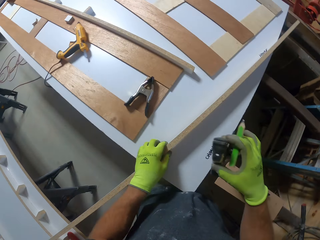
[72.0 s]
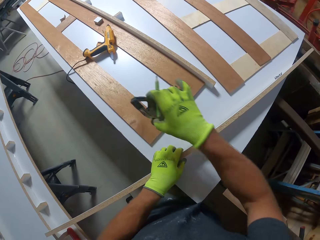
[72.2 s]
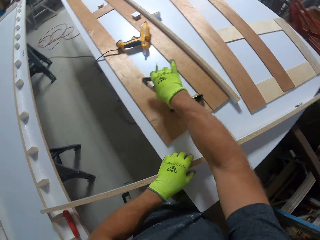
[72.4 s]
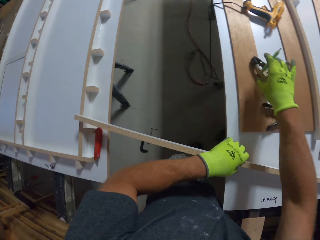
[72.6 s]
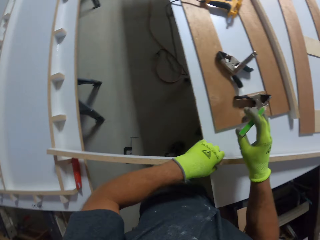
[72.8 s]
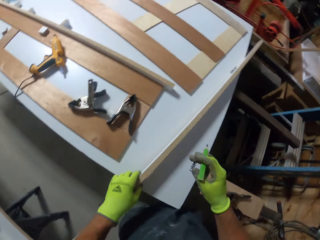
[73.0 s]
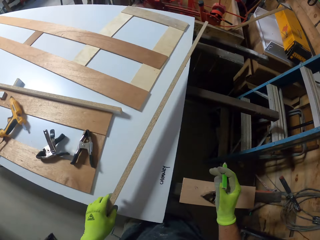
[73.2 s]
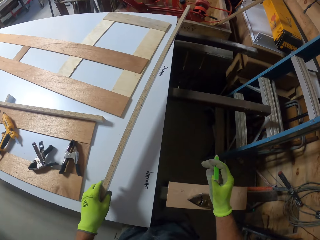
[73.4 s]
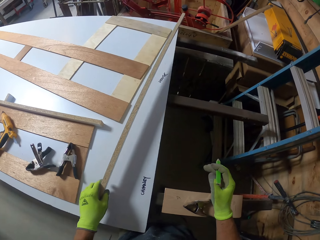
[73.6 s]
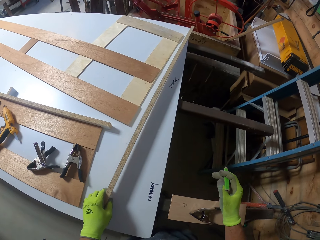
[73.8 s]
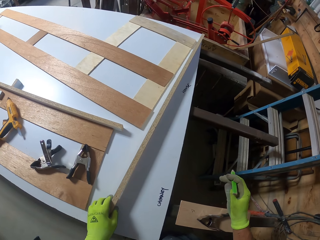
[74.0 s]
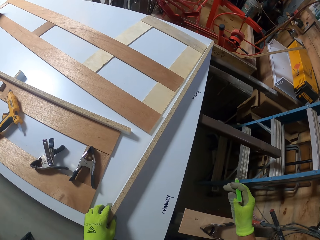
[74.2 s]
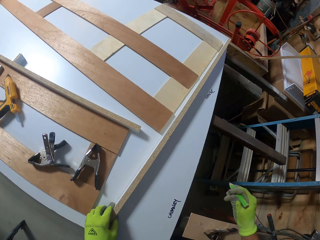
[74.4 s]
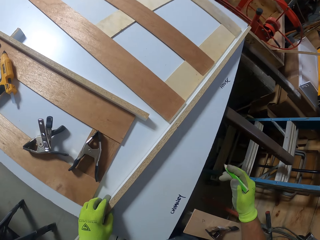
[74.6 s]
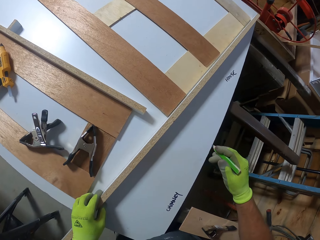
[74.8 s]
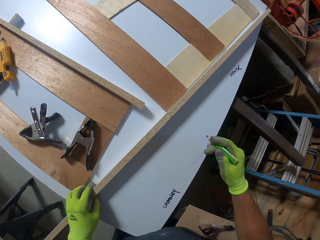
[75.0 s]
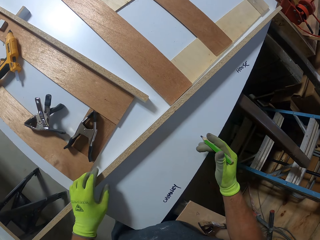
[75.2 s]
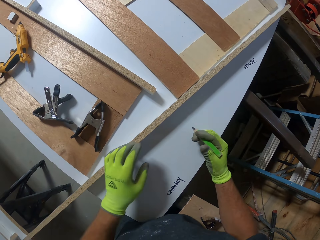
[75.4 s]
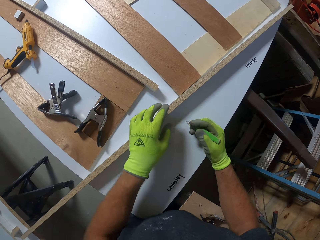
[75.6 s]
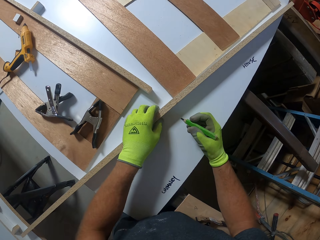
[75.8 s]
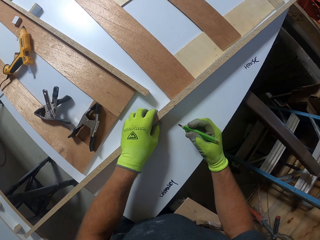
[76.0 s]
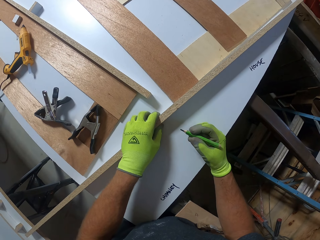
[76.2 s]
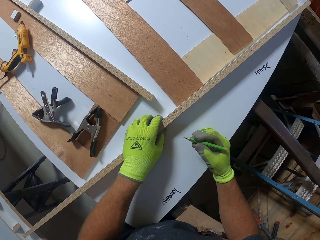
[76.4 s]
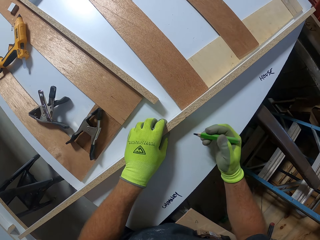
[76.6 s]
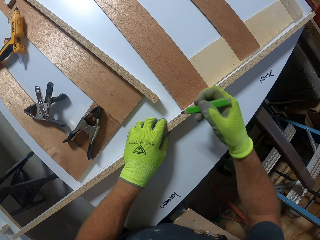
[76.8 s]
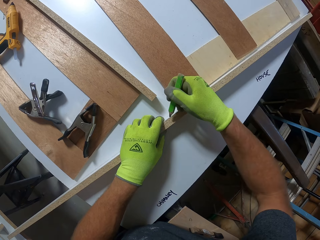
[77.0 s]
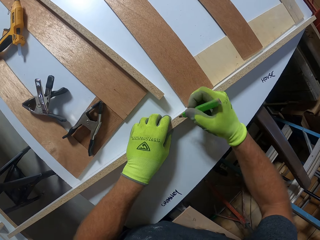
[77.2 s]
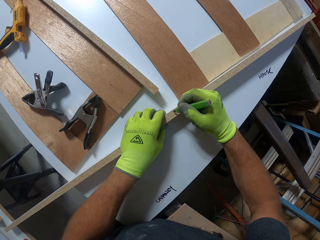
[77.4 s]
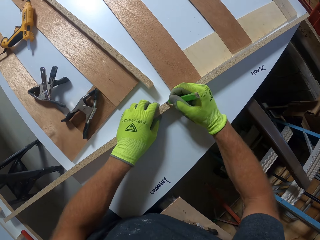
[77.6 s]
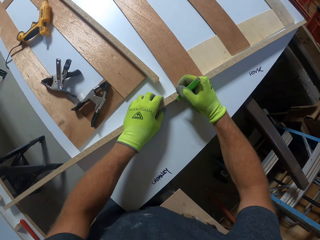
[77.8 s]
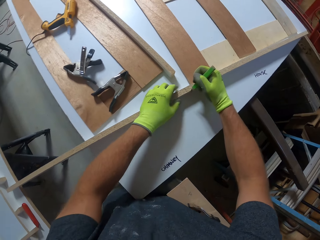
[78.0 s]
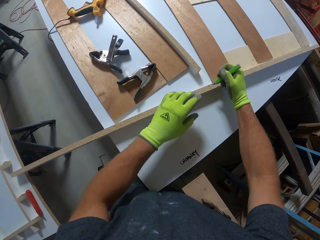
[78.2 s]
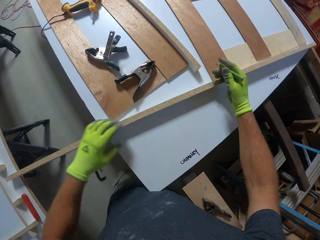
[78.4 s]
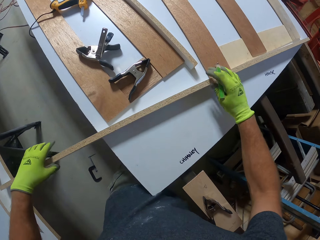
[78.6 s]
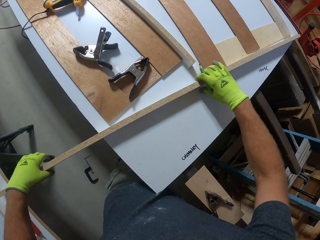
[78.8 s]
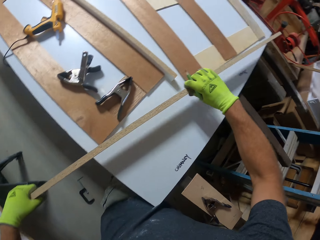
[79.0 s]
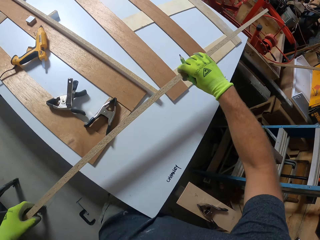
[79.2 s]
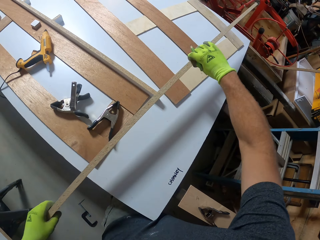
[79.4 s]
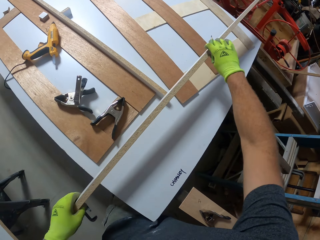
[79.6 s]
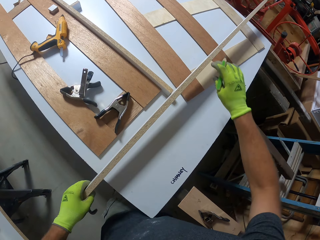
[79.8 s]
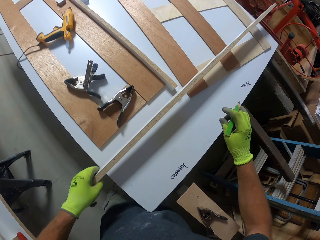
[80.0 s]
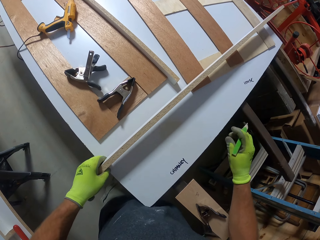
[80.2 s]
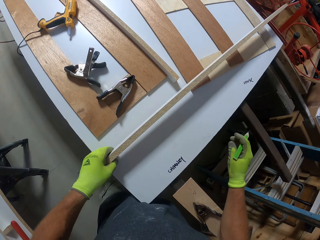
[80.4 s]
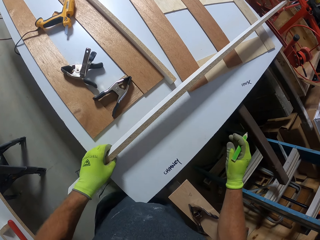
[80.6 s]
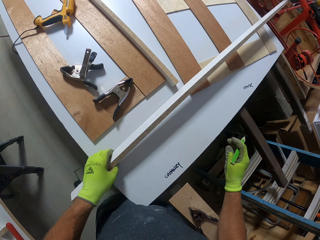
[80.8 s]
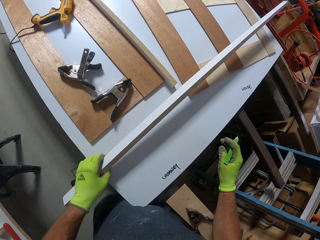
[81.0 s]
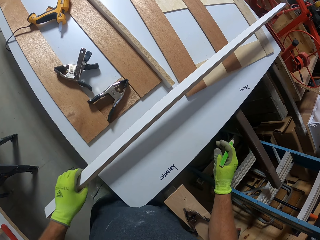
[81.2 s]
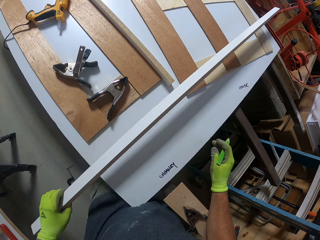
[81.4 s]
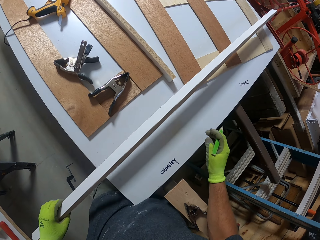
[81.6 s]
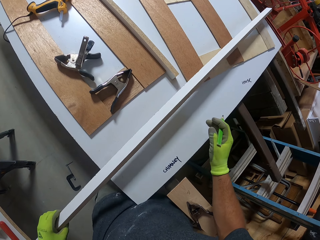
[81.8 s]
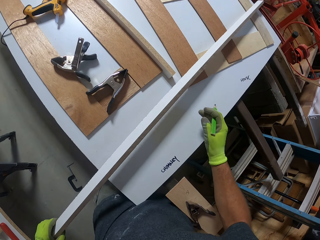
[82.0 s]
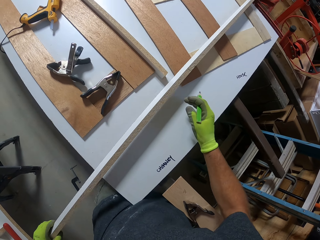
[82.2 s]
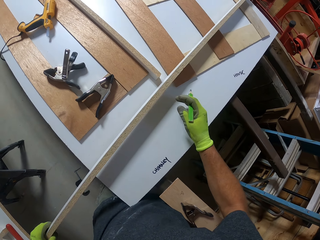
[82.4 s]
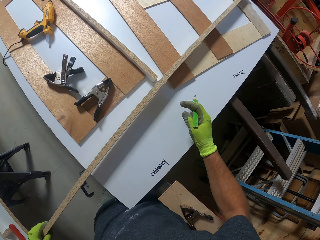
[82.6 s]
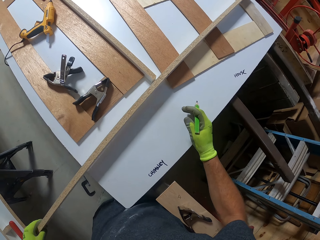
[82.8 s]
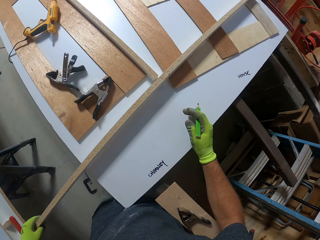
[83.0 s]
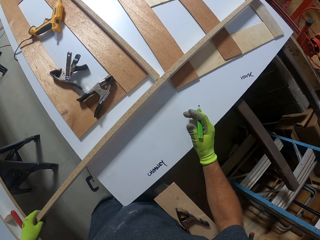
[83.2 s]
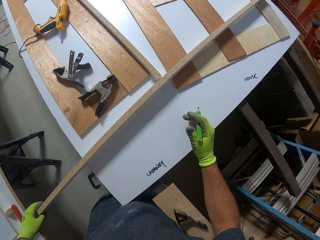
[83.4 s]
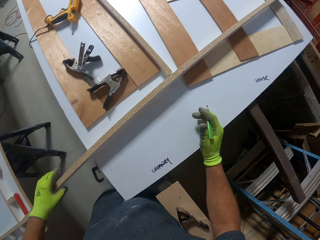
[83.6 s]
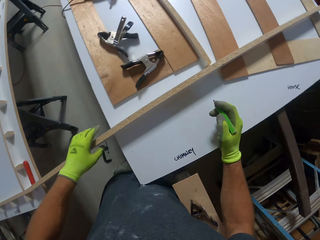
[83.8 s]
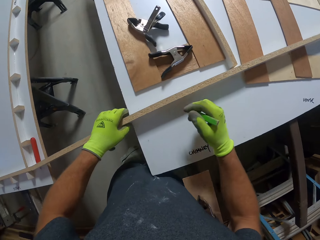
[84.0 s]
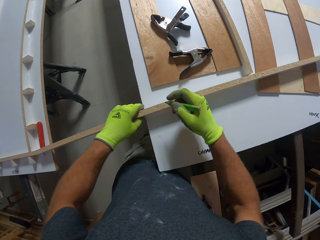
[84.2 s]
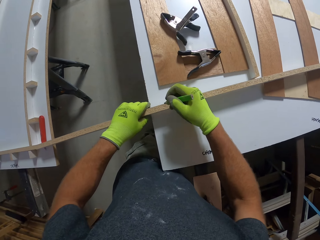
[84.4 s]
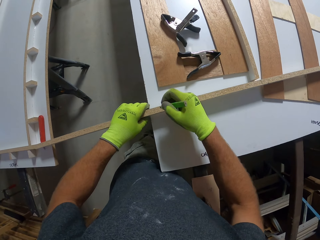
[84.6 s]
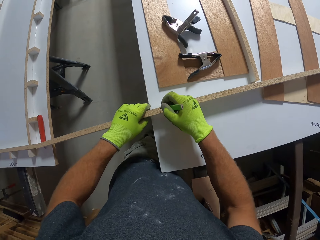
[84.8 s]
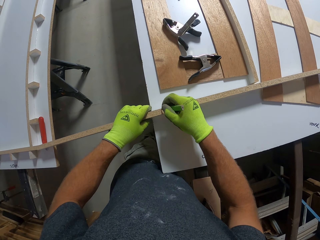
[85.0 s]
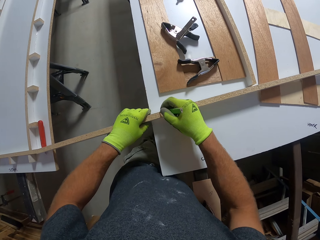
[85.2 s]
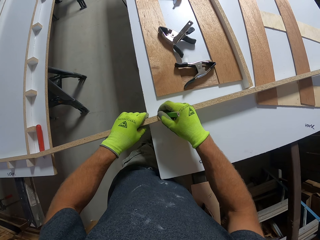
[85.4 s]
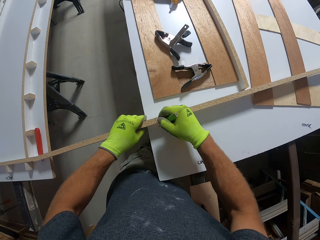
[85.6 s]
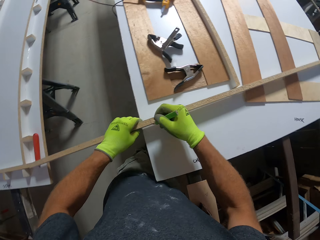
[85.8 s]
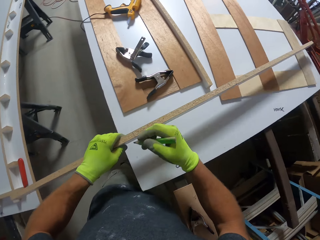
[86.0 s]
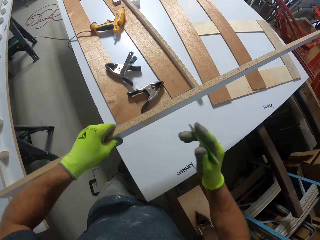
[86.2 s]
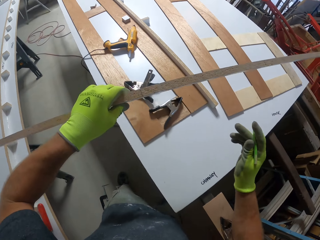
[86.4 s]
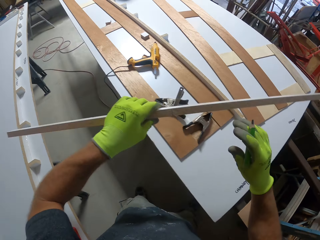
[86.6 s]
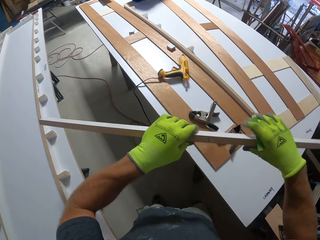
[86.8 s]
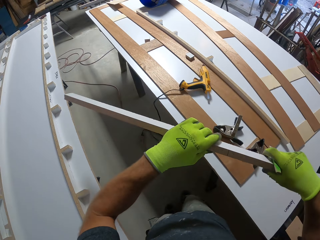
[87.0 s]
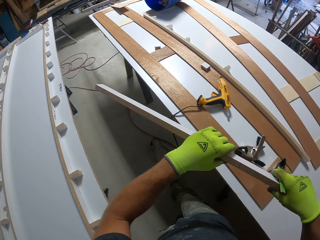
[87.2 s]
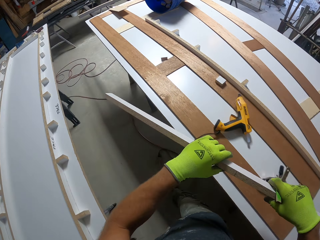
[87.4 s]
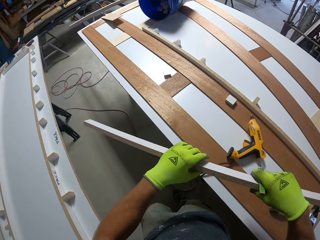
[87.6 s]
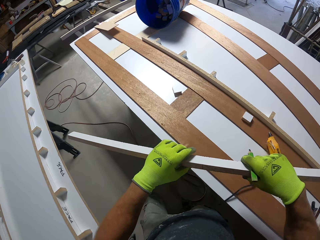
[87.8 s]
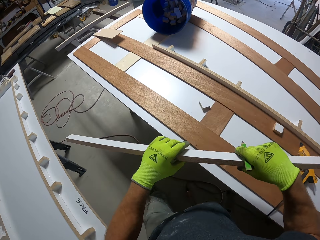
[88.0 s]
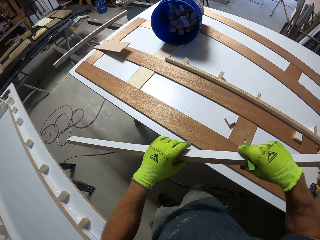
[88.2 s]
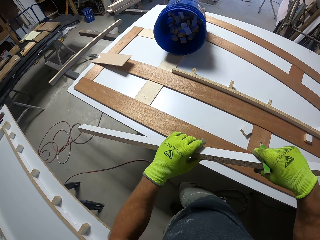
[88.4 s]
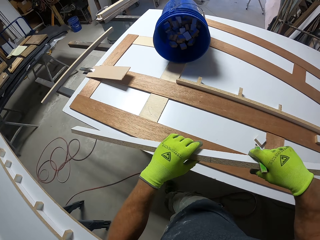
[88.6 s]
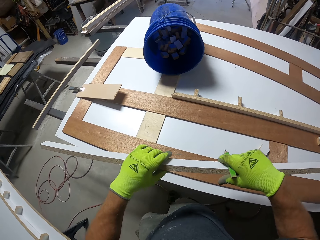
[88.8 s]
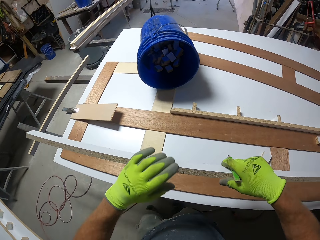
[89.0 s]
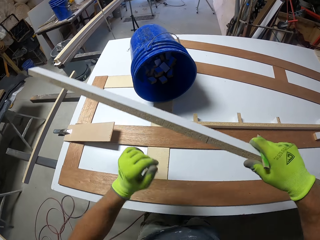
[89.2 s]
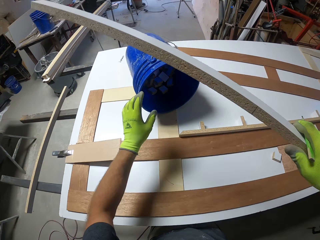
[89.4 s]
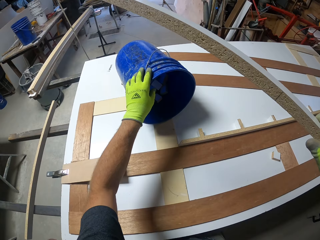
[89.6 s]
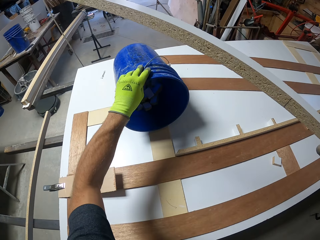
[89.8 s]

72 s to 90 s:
The camera wearer puts the clip on the table. They place the piece of wood on the table. They adjust the piece of wood on the table. They mark the piece of wood with the pencil. They adjust the piece of wood on the table. They mark the piece of wood with the pencil. They pick up the piece of wood on the table and walk in the room.

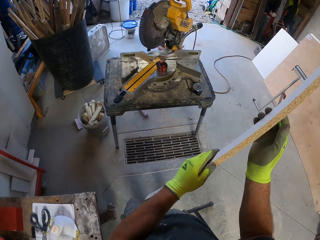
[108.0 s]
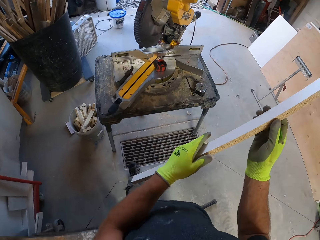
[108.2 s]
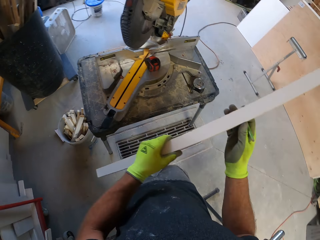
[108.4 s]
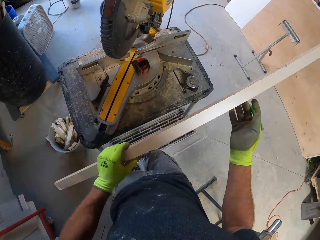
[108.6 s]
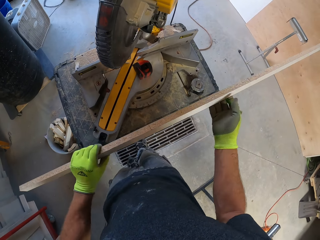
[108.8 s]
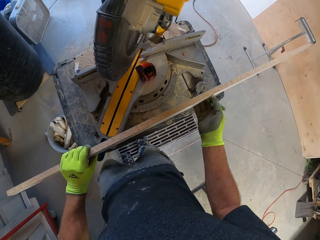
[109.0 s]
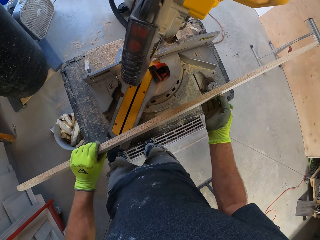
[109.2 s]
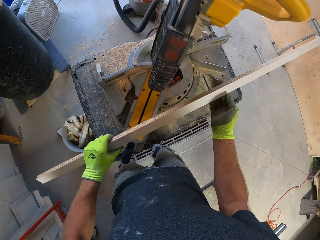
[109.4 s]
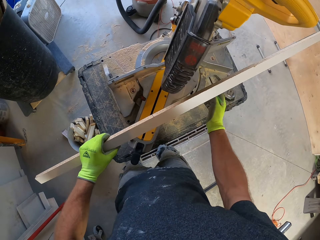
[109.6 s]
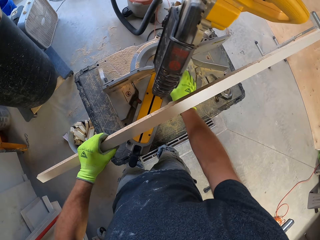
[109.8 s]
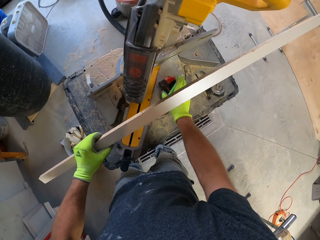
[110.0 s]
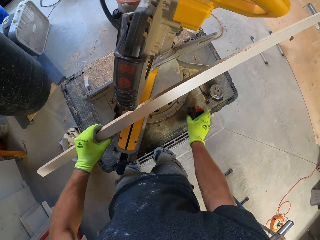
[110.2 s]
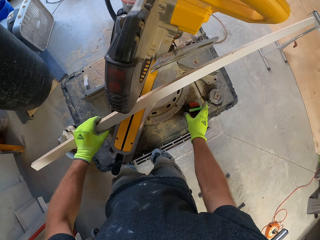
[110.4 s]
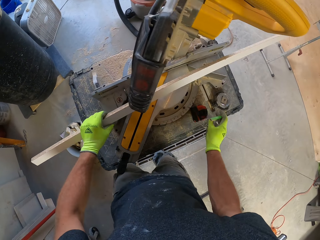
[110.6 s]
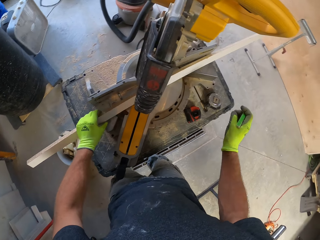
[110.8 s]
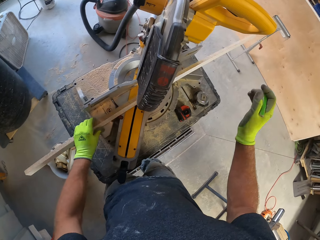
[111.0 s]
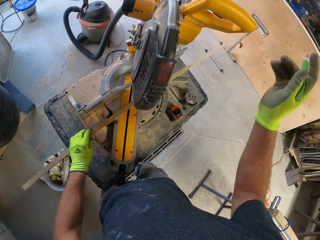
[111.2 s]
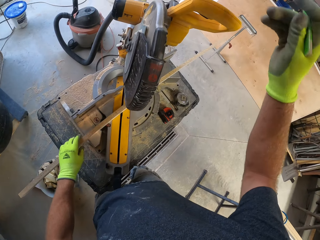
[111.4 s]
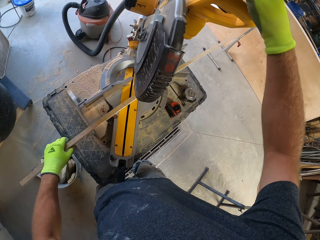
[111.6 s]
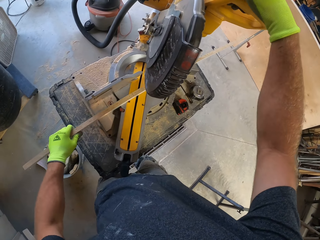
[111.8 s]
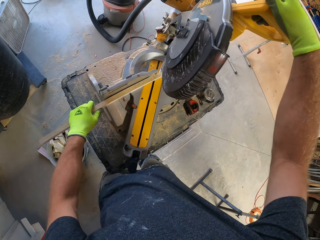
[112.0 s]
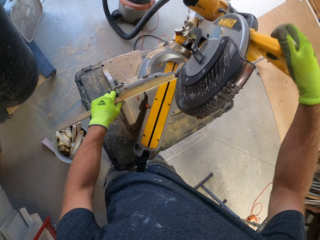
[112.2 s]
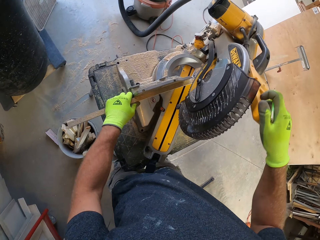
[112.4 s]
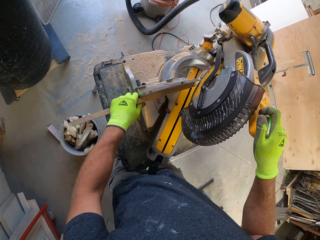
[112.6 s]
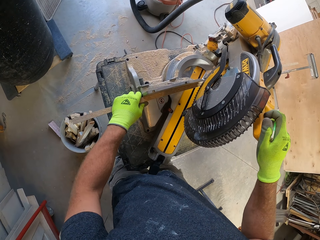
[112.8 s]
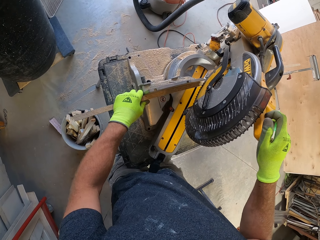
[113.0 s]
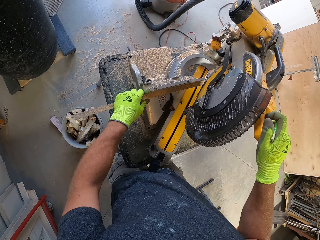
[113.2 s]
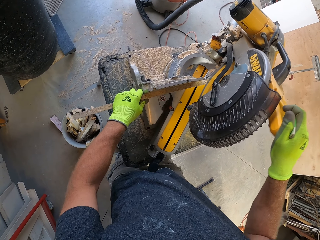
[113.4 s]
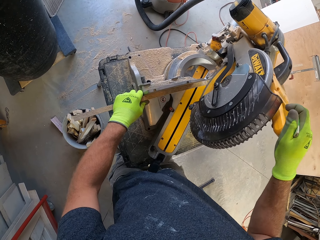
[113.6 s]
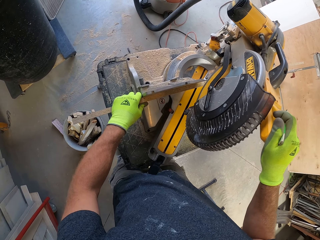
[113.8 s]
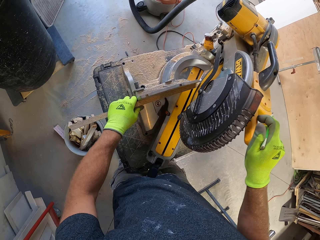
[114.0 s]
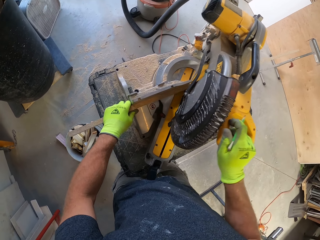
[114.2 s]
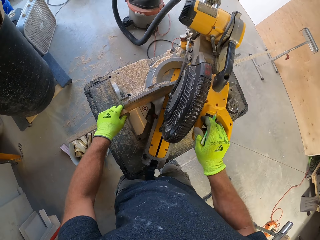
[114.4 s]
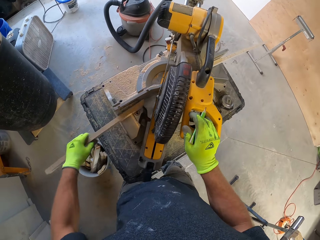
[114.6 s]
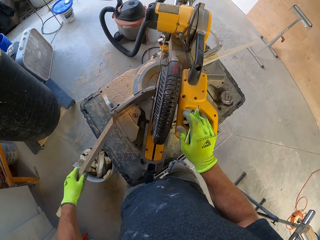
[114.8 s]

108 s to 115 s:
The camera wearer moves a tape rule by the table saw with his right hand. He places the piece of wood under the table saw. He slices the wood with the table saw.
